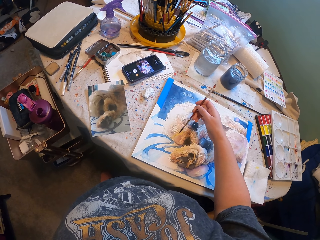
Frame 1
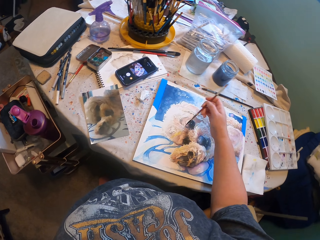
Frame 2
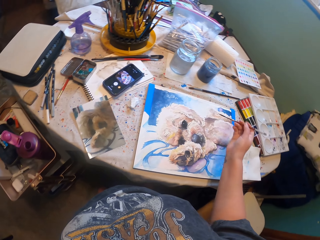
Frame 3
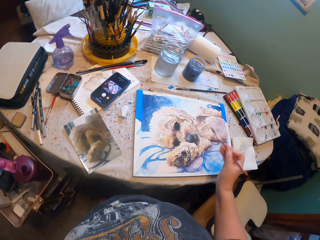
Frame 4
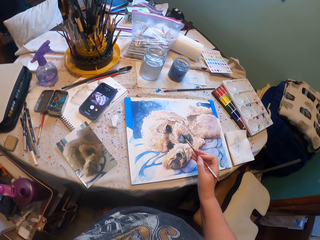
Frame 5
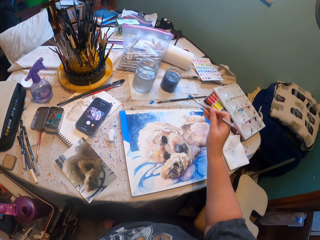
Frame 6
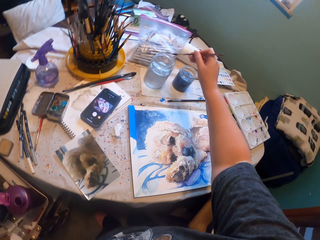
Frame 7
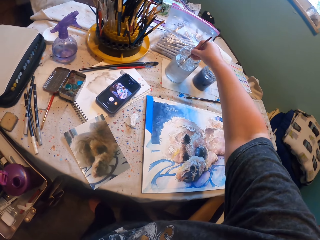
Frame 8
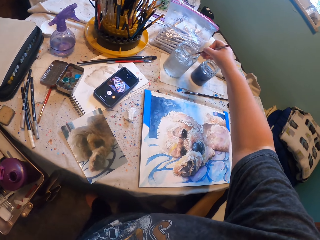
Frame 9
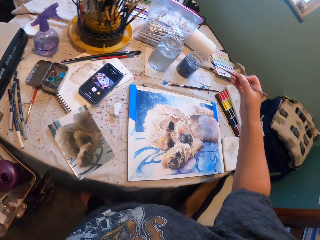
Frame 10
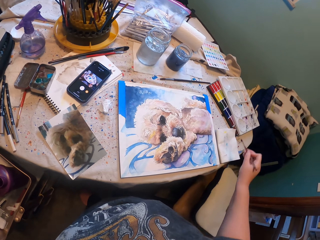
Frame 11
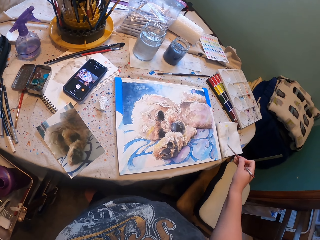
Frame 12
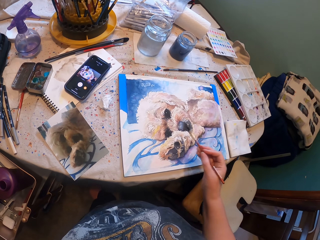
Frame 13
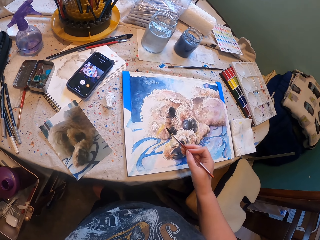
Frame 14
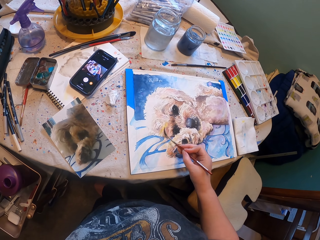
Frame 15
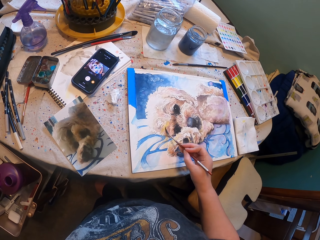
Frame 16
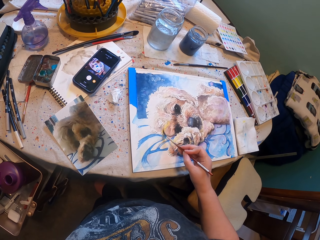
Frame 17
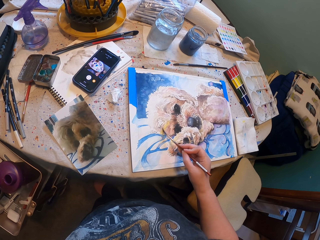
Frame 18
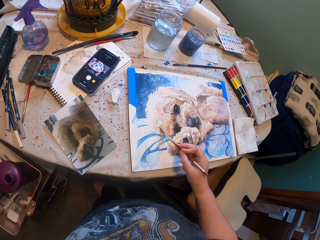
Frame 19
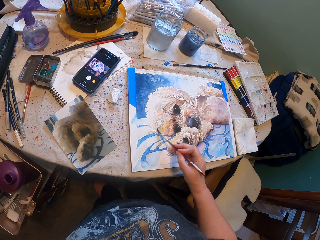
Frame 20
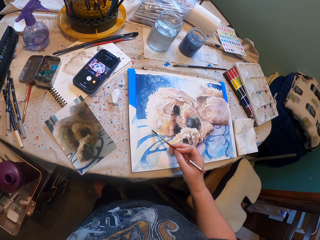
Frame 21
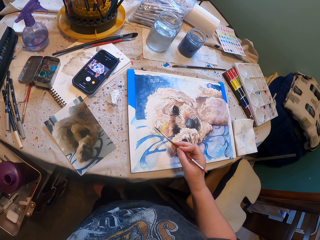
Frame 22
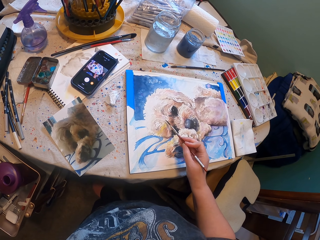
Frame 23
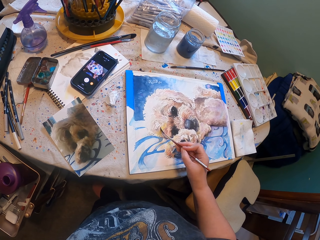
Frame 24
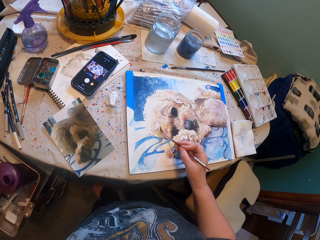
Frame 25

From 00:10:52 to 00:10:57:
The camera wearer paints the drawing. They dip a paint brush into a substance, water. They paint the drawing.

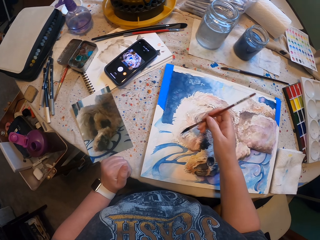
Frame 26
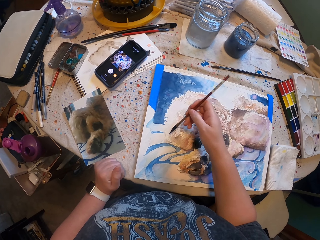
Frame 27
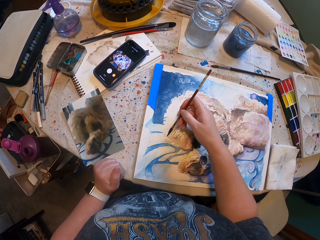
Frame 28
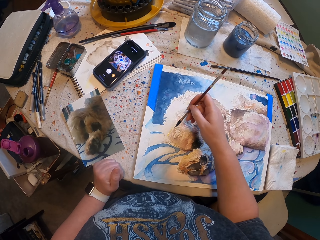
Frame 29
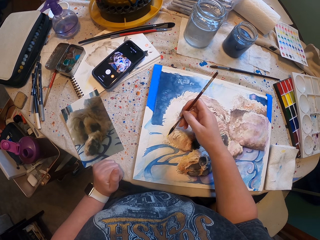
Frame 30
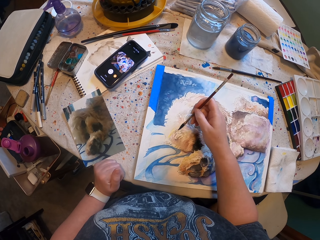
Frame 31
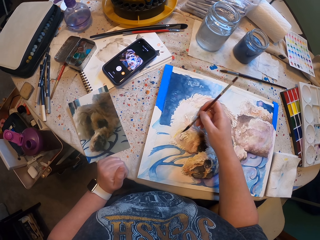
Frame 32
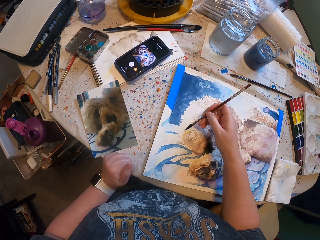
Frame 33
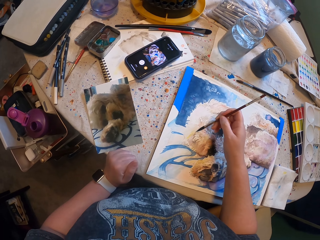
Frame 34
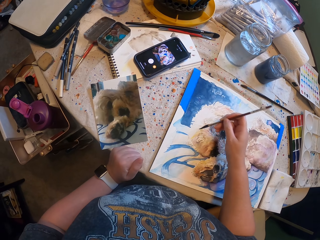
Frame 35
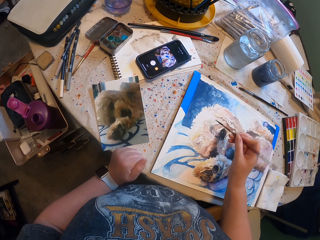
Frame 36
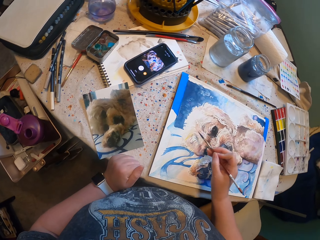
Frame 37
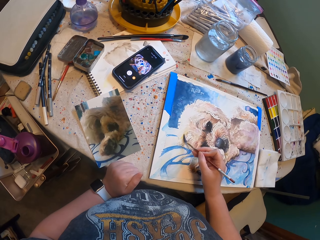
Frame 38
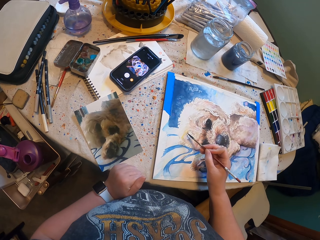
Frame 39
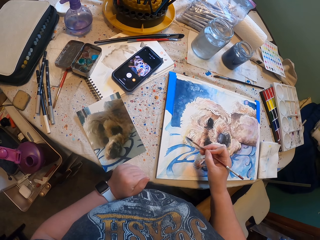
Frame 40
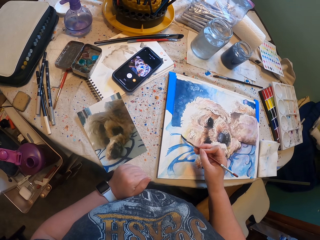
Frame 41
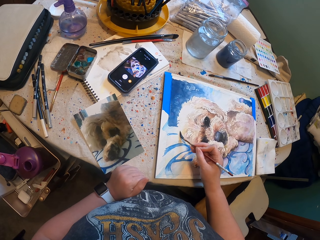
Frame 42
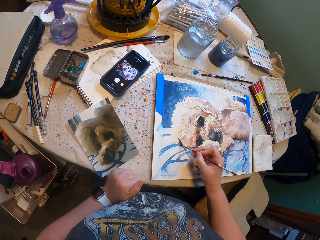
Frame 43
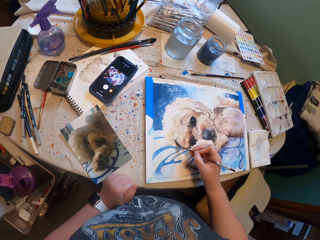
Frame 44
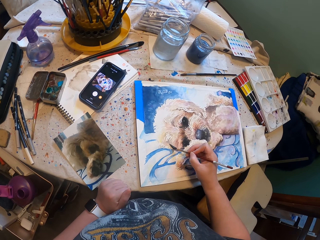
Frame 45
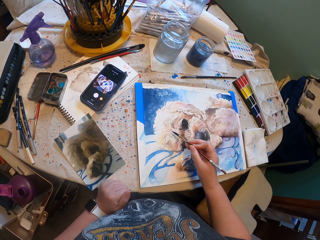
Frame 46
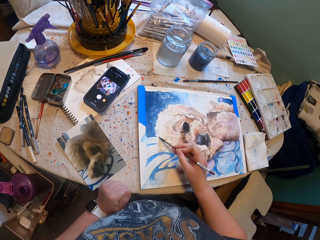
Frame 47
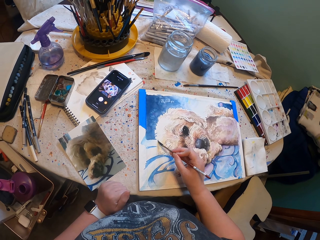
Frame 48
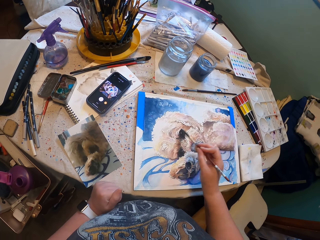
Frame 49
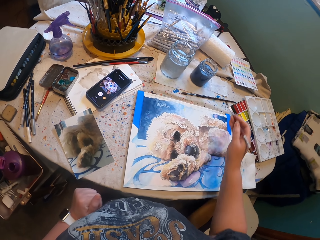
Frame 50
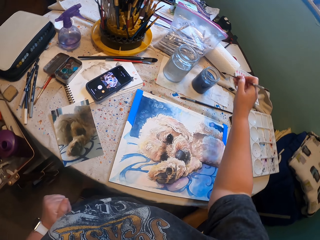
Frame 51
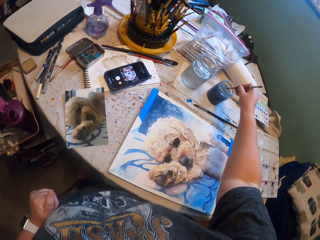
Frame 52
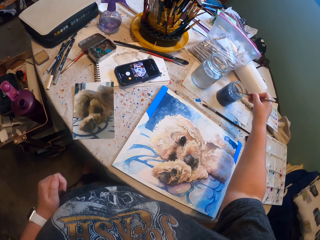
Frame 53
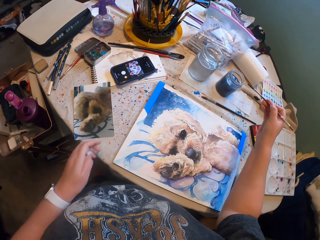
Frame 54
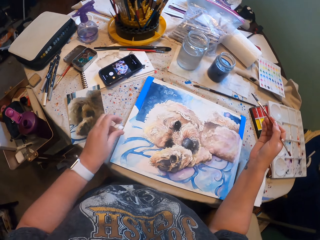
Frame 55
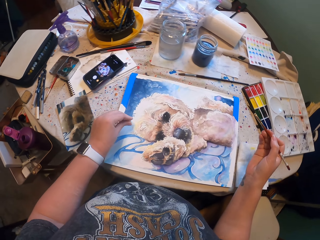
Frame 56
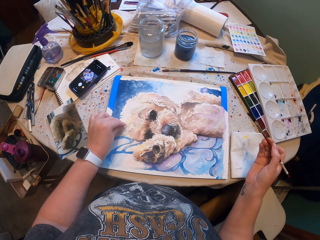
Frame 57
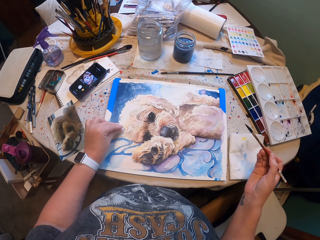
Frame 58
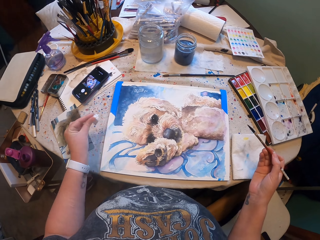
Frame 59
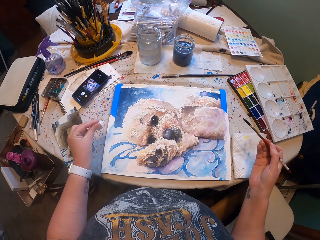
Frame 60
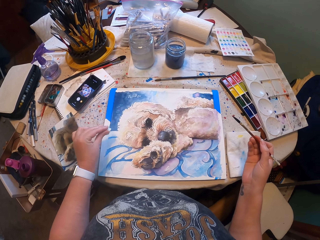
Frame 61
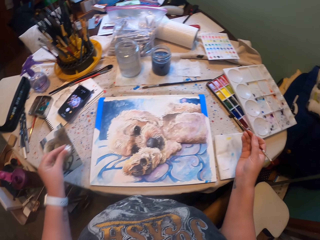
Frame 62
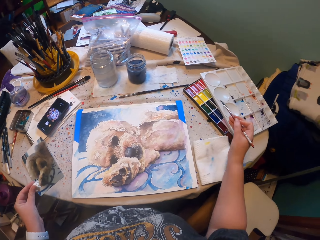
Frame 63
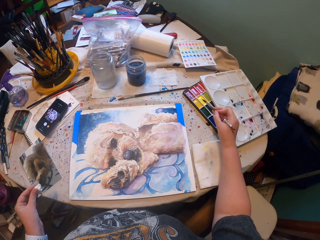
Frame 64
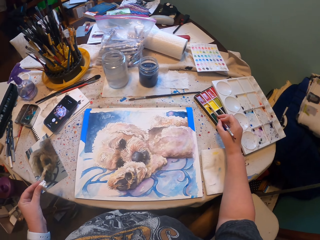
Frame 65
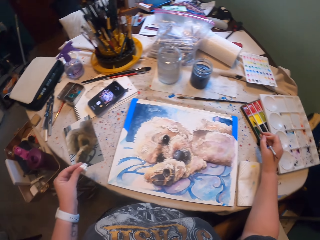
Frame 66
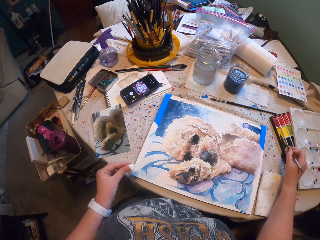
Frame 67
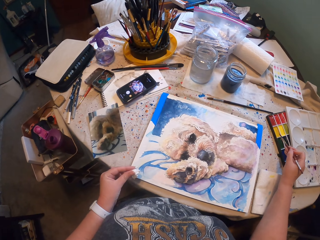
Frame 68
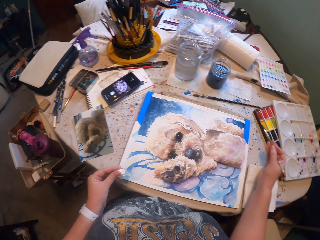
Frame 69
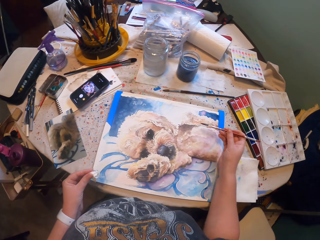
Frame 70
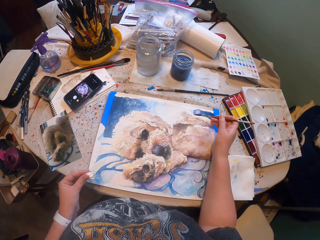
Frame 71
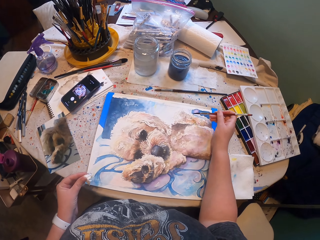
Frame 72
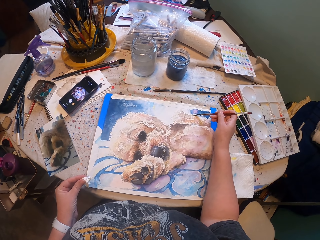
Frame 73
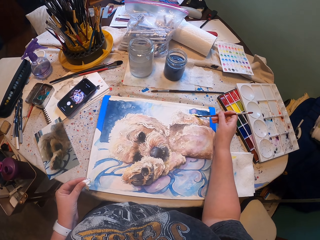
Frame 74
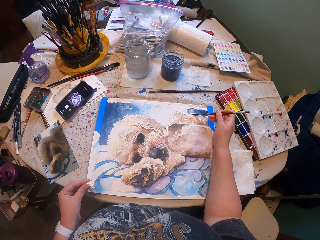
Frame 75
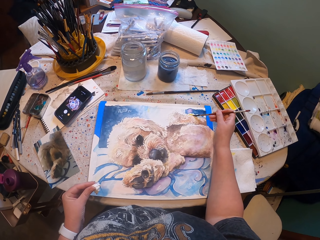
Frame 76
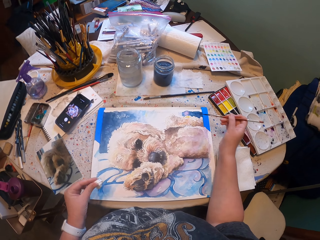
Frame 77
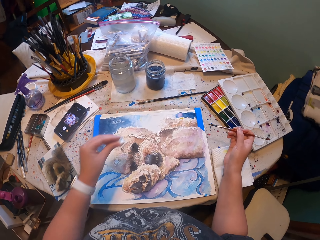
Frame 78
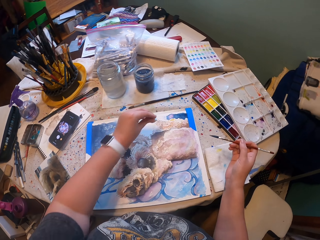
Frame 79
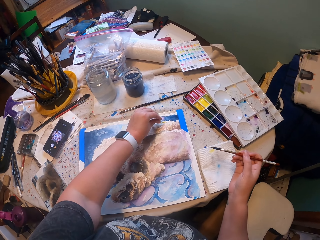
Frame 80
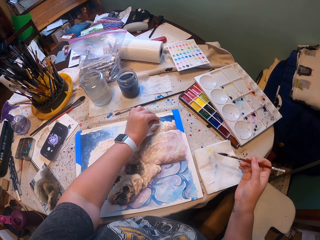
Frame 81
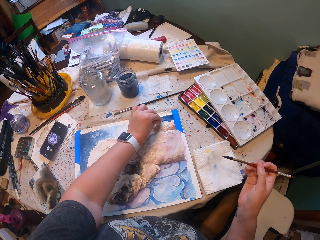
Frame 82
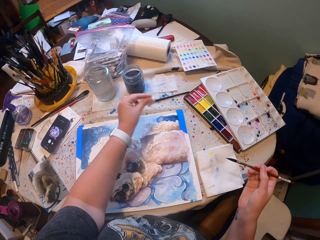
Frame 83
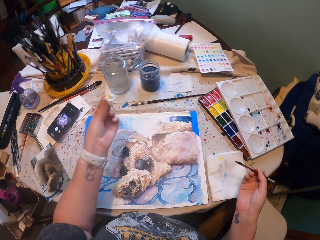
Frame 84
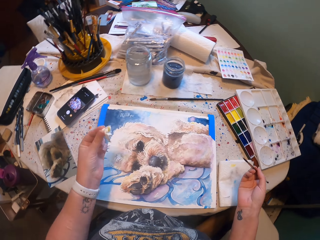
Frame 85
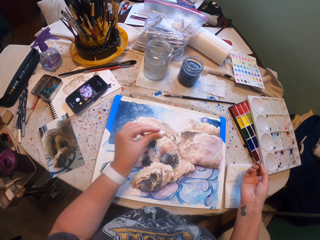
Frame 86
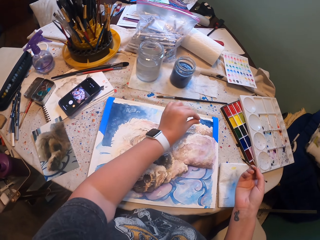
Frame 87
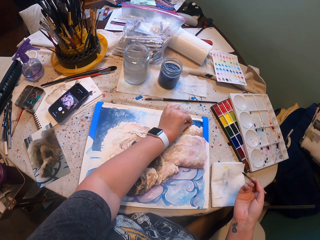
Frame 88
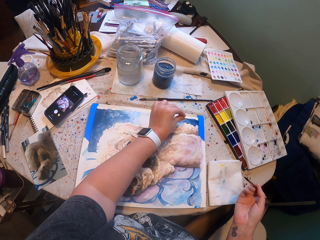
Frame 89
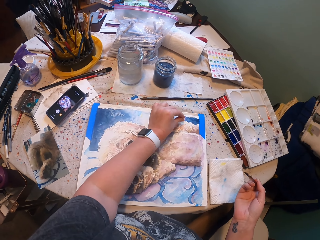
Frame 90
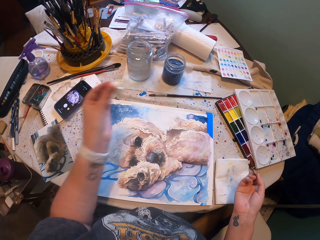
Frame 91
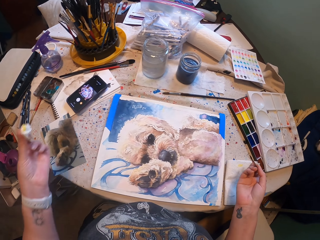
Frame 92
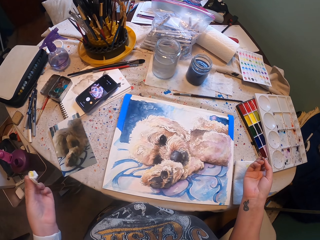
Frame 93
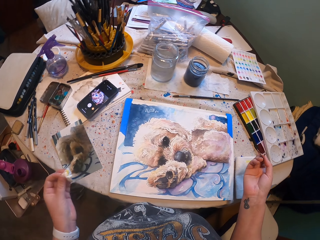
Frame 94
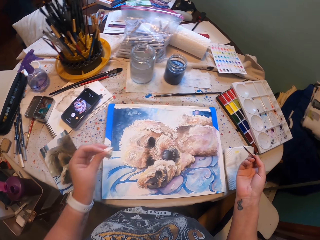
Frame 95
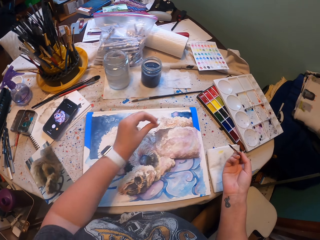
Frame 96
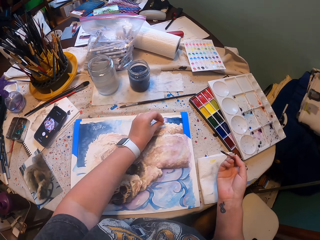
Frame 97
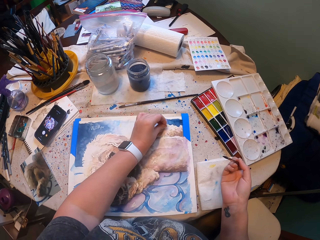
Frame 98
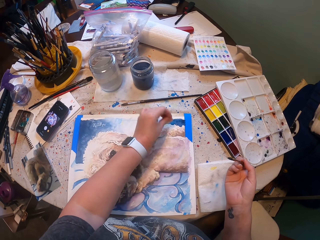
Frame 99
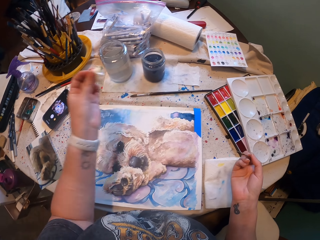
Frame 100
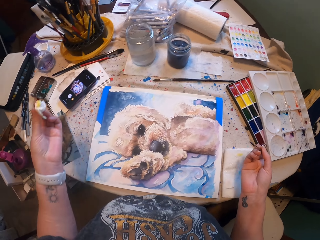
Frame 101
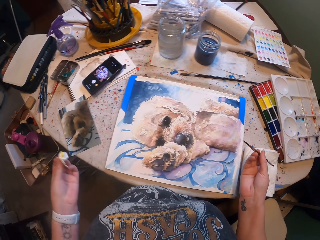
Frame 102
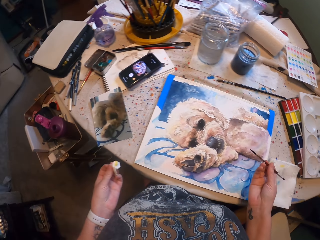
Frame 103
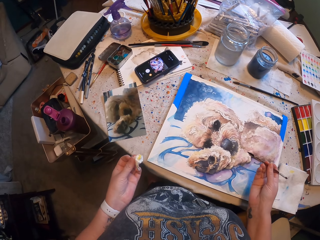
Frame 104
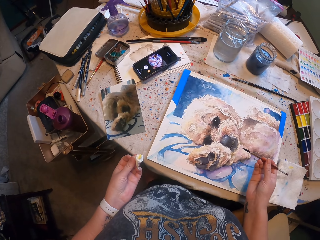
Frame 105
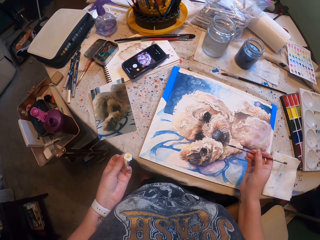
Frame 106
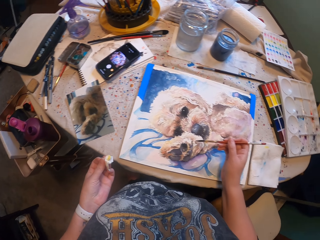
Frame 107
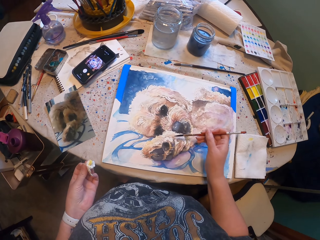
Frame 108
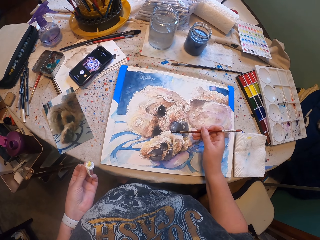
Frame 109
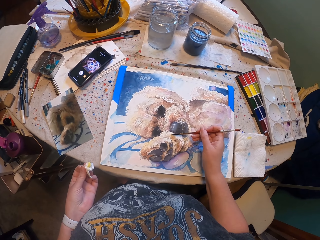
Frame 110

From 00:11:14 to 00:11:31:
The camera wearer paints the drawing repeatedly. They dip the paint brush into a substance, blue paint. They paint the drawing. They collect paint with the paint brush. They paint the drawing. They paint the drawing again. They tap the excess paint from the drawing.
